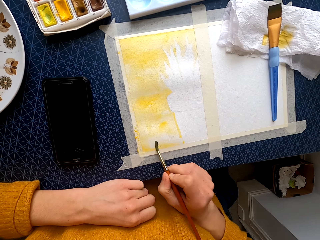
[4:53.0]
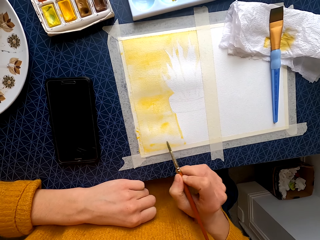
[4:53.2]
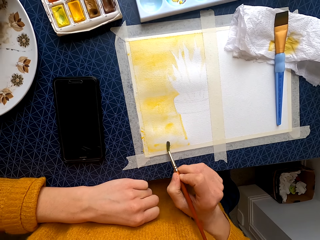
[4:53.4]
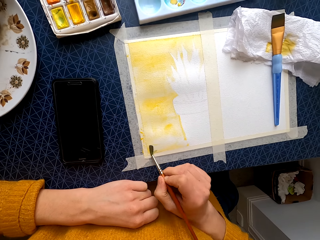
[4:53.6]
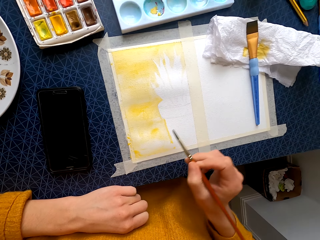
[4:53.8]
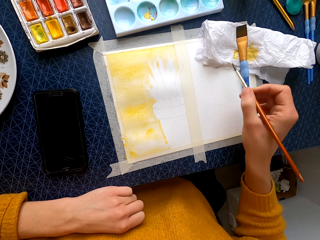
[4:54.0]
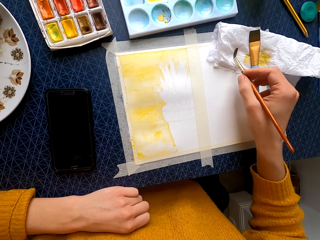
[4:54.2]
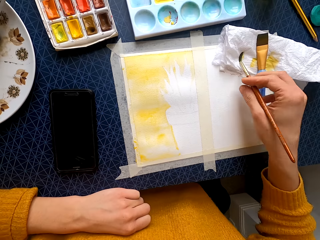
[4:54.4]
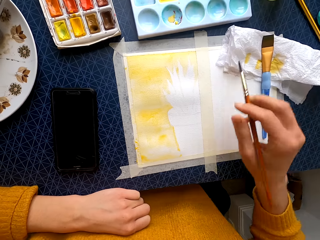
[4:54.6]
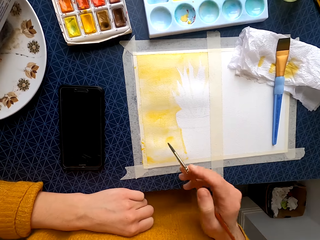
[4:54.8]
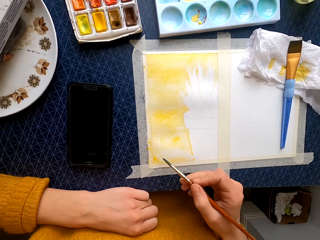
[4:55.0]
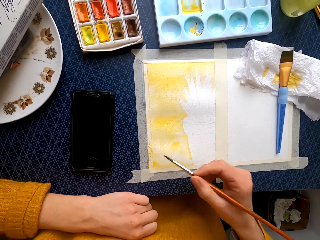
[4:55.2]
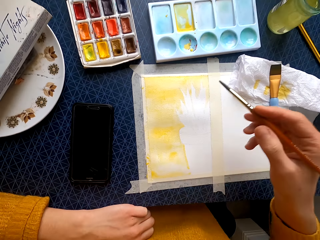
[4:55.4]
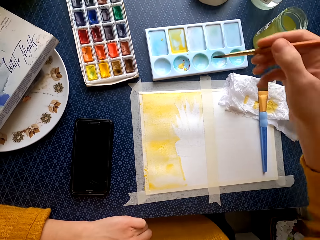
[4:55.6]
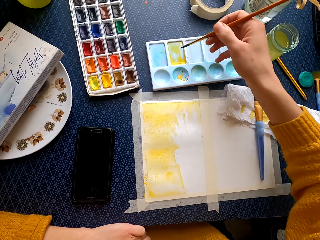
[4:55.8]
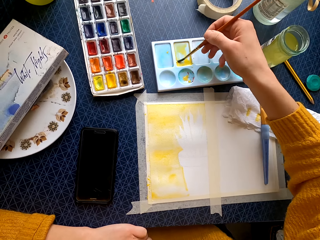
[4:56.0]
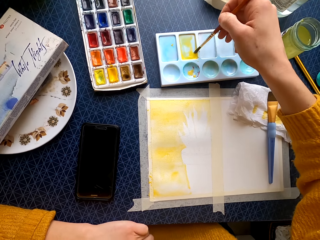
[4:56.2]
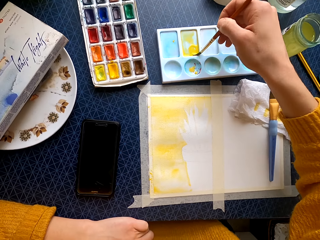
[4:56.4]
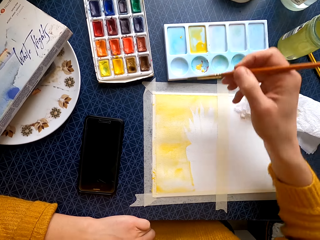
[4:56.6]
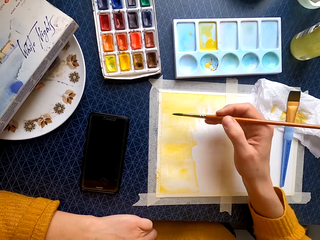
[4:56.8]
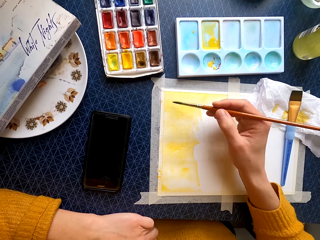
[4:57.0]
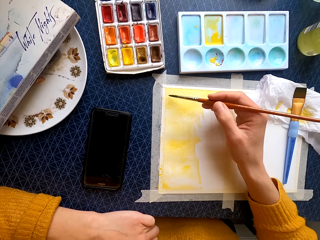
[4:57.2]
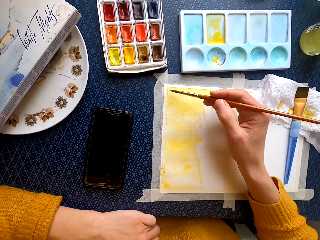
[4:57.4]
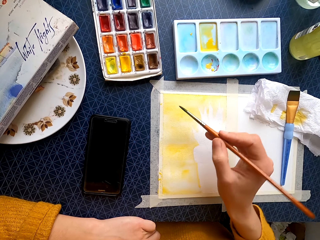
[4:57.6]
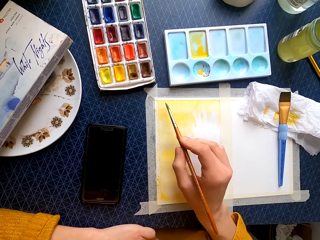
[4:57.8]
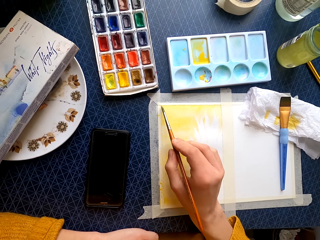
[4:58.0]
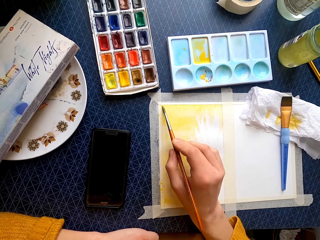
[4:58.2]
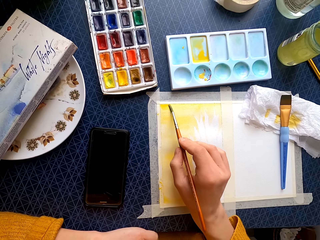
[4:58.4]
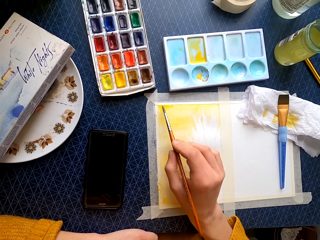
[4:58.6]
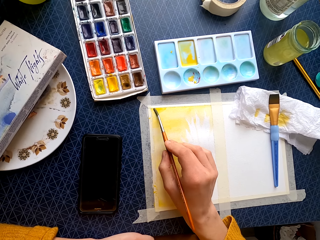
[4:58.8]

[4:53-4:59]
The camera wearer wipes excess paint off the brush on a tissue. They dip the brush in the paint. They paint the picture.

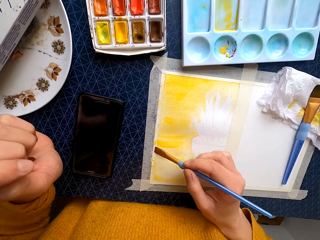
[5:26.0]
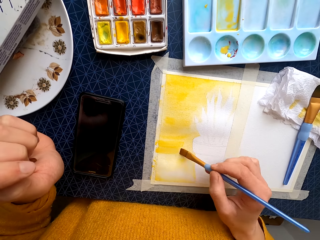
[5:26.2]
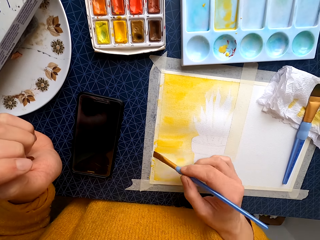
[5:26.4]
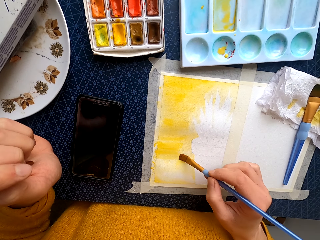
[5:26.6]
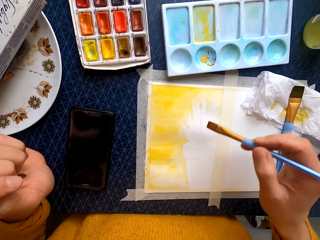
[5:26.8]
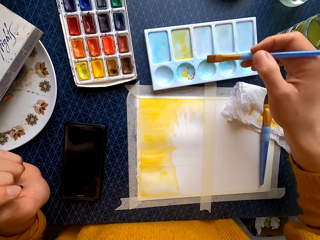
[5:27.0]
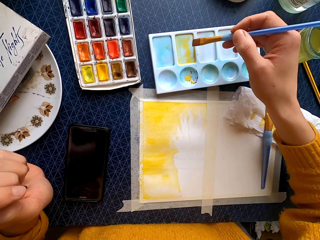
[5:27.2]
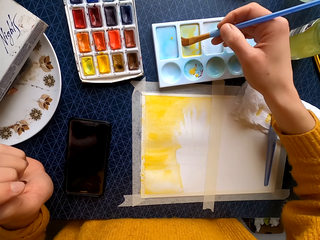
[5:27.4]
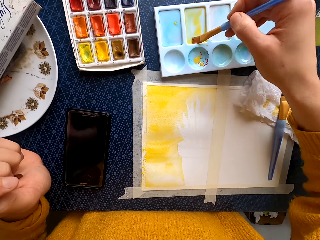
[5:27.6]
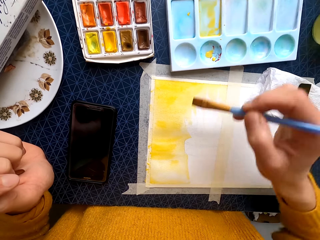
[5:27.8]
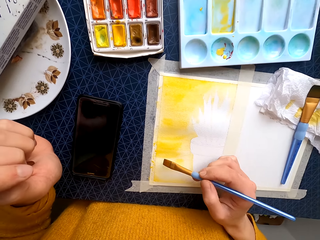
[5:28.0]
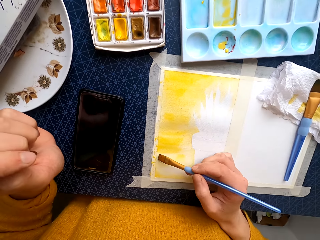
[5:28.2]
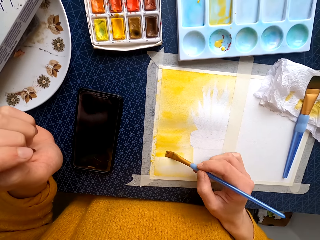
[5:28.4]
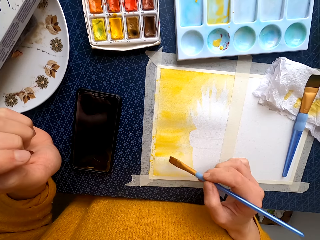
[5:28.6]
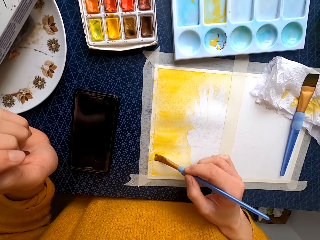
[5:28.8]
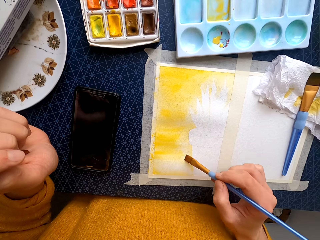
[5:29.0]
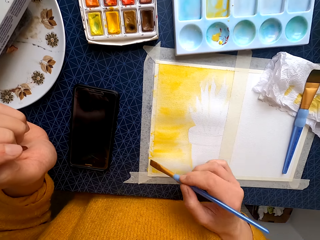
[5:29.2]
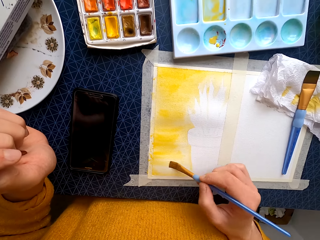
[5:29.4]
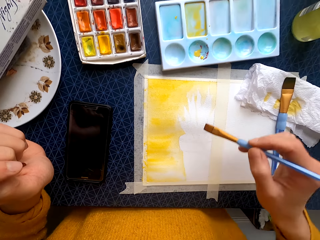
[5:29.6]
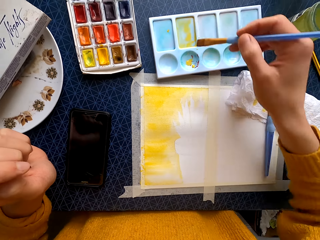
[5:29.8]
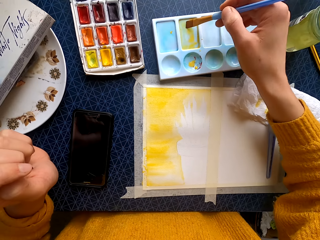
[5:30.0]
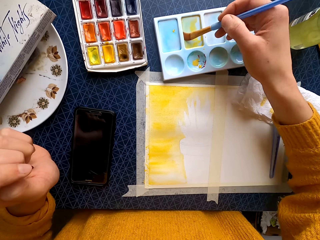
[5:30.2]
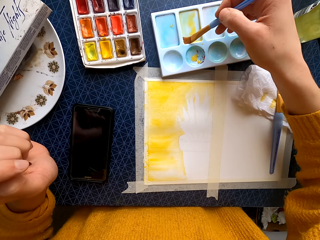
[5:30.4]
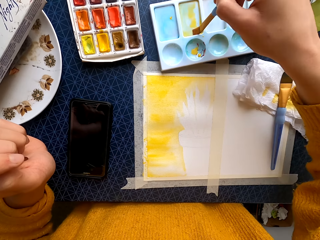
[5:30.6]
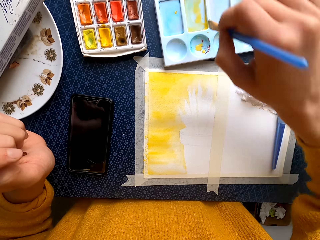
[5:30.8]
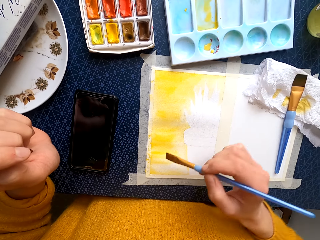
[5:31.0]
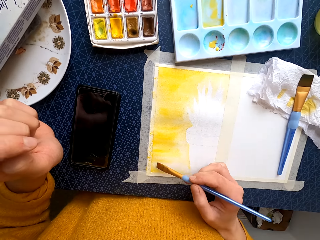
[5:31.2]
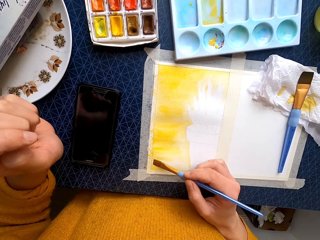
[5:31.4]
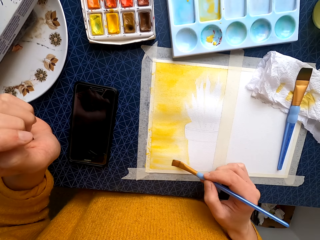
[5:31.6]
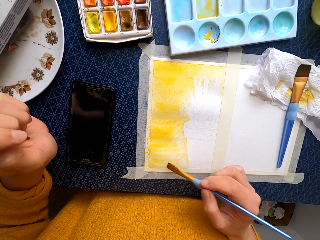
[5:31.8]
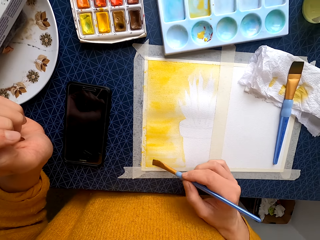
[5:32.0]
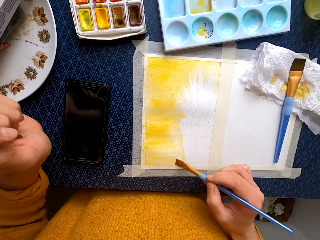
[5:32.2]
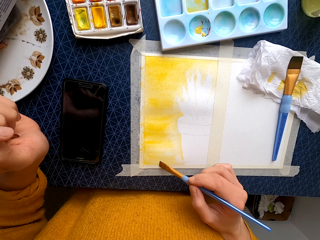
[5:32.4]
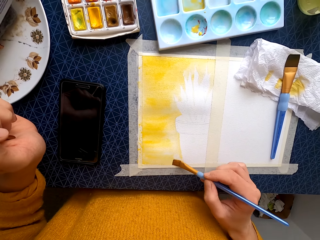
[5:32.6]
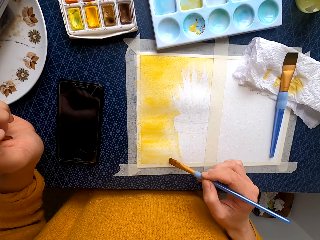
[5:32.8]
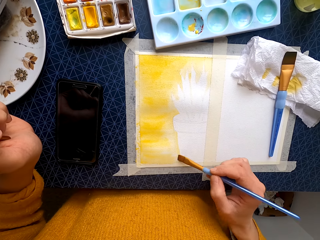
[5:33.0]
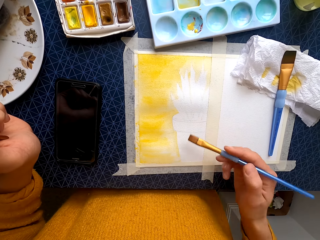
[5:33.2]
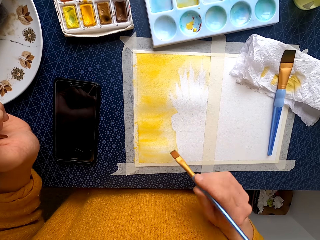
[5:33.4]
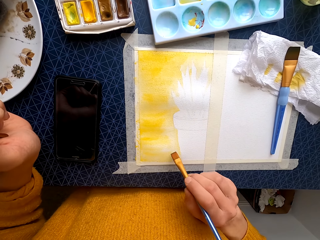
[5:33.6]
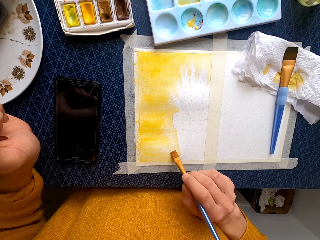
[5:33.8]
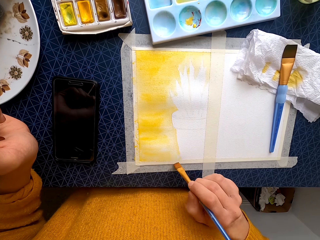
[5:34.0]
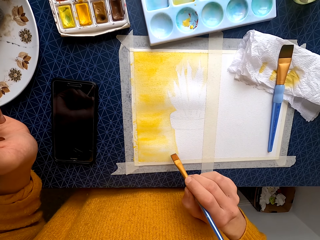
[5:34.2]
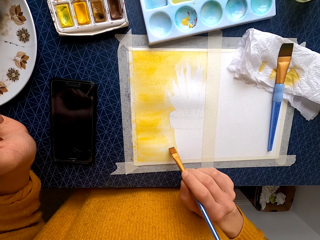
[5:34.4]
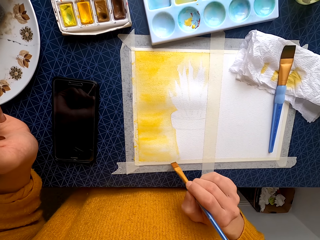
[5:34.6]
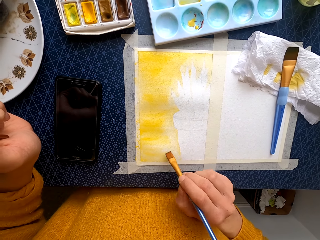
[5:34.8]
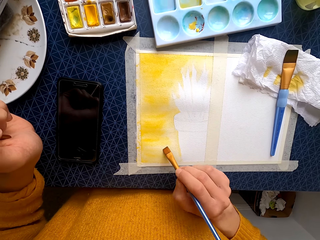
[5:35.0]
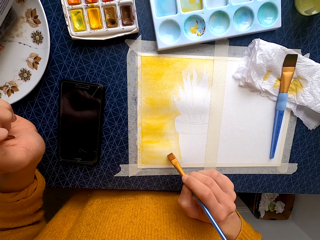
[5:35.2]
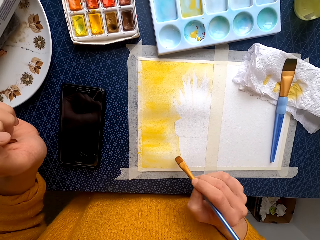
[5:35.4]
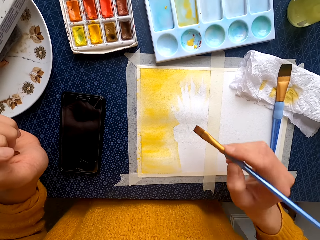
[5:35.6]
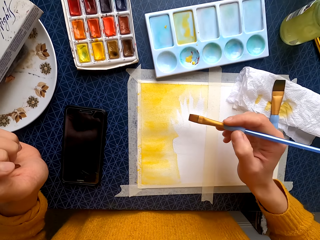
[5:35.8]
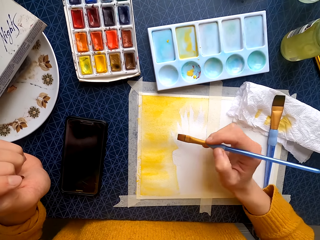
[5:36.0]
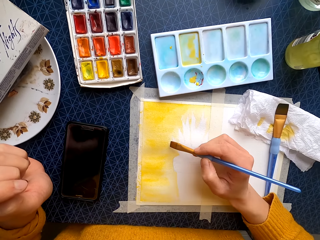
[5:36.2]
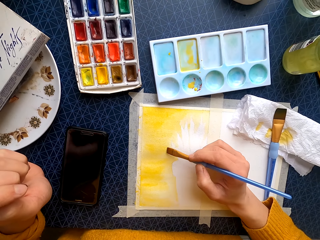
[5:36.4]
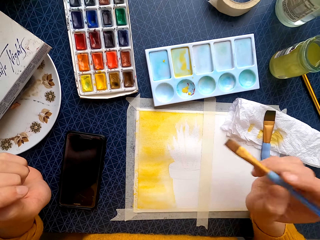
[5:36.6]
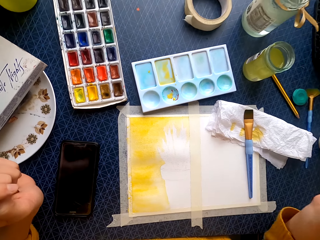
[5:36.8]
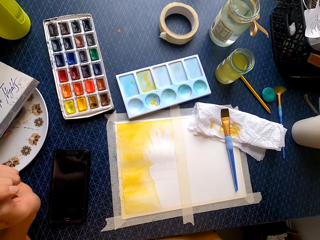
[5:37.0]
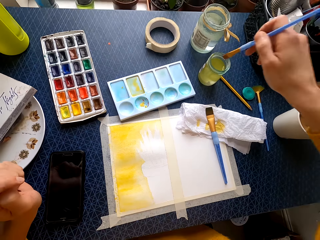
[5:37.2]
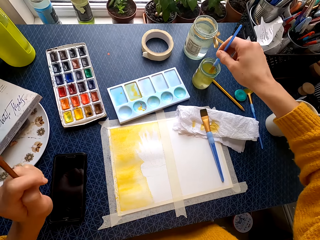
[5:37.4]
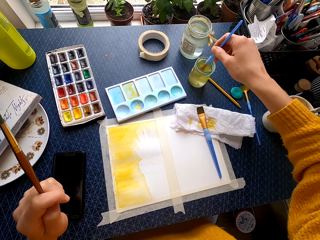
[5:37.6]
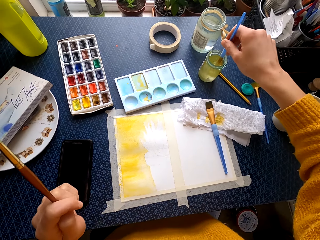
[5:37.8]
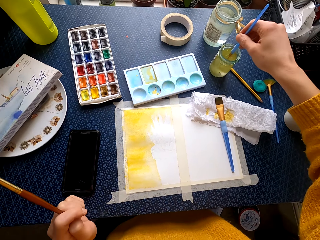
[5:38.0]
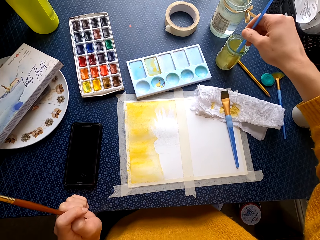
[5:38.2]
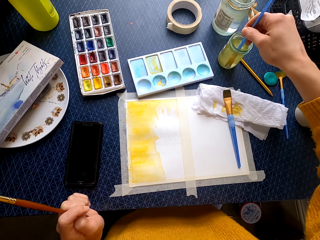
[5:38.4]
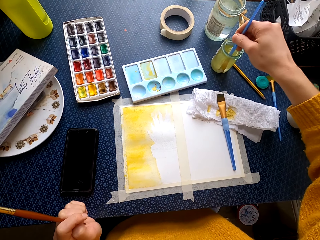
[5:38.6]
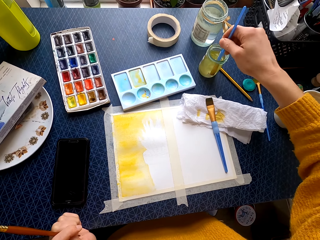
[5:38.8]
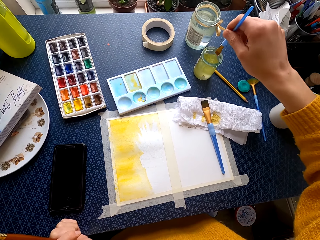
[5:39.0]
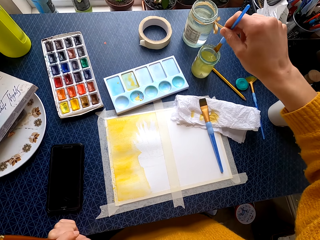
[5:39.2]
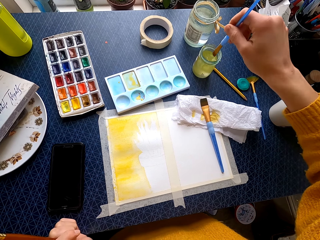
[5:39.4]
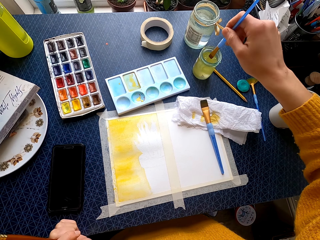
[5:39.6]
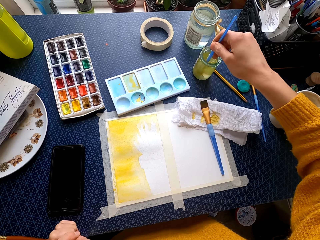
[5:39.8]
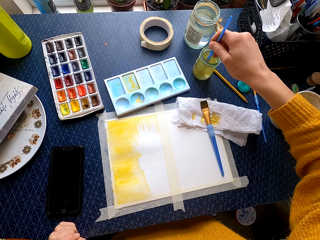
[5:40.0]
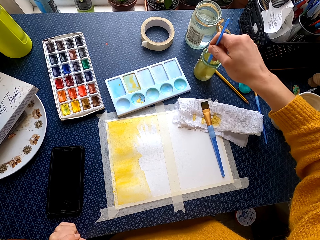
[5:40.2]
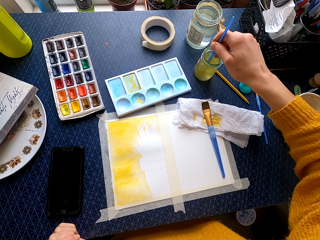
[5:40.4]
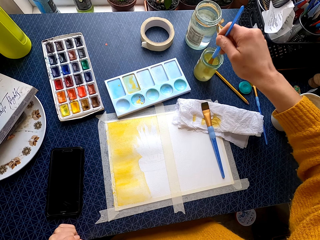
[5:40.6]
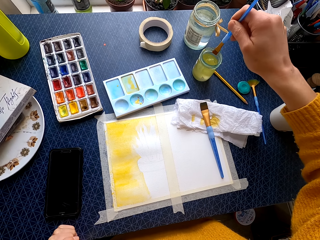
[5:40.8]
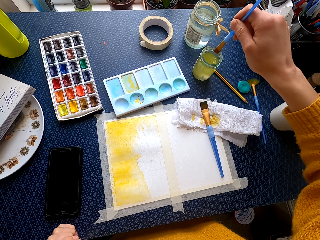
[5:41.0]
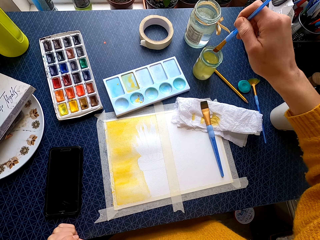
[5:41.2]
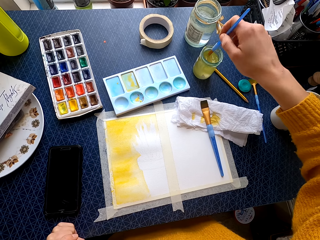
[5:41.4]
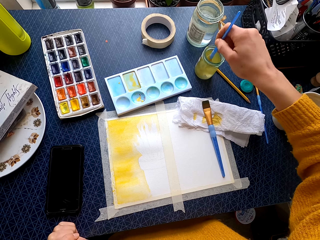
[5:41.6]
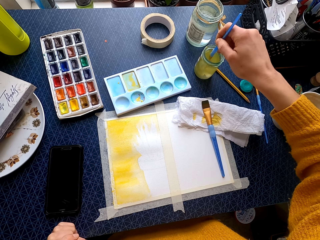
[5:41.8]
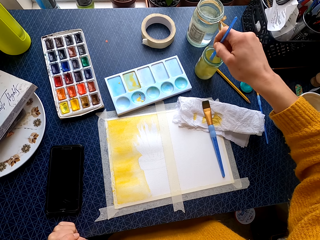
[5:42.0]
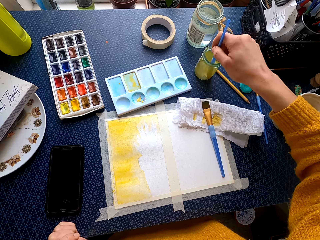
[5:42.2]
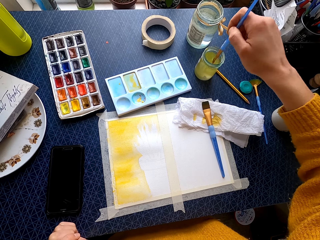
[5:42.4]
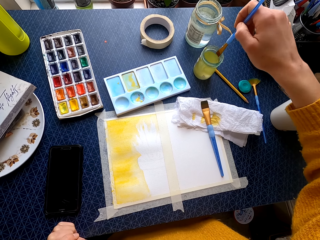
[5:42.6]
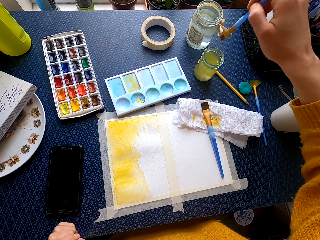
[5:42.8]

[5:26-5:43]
The camera wearer dips the brush in the paint. They paint the picture on the paper. They dip the brush in the paint. They paint the picture on the paper. They dip the brush in water.
